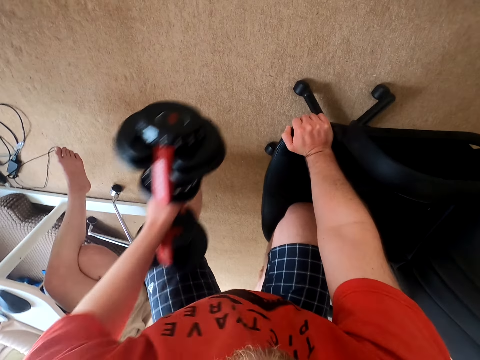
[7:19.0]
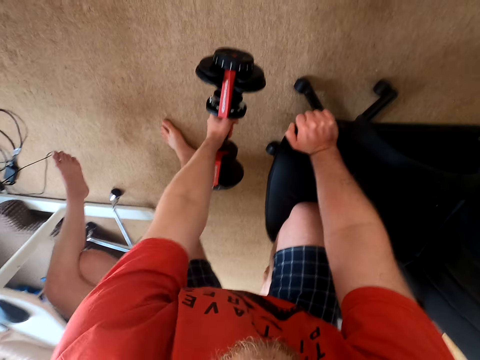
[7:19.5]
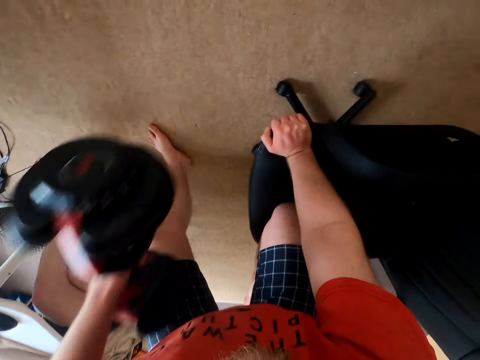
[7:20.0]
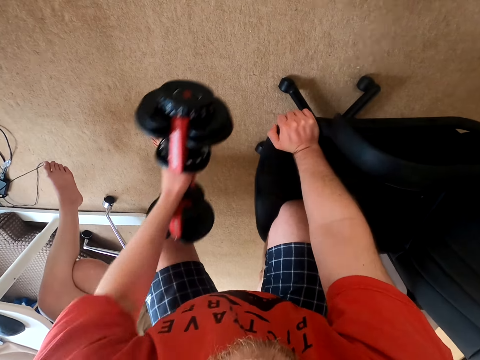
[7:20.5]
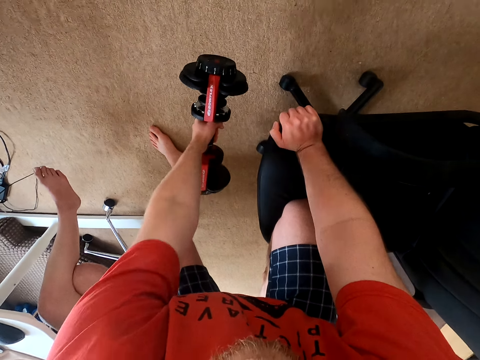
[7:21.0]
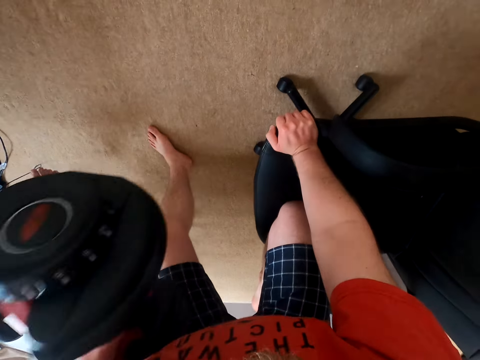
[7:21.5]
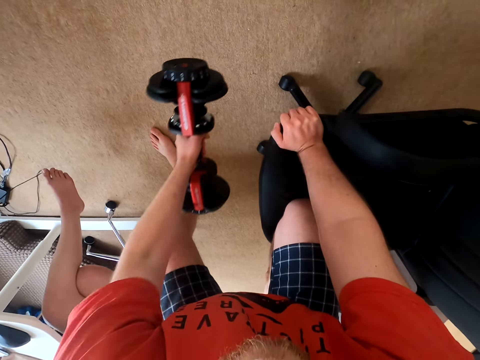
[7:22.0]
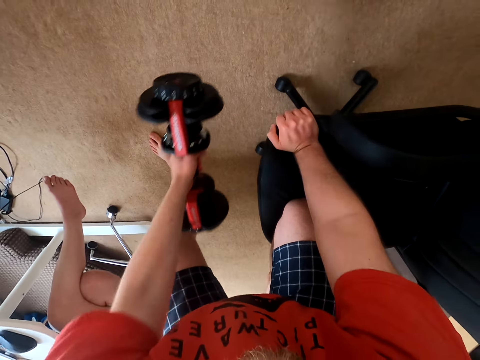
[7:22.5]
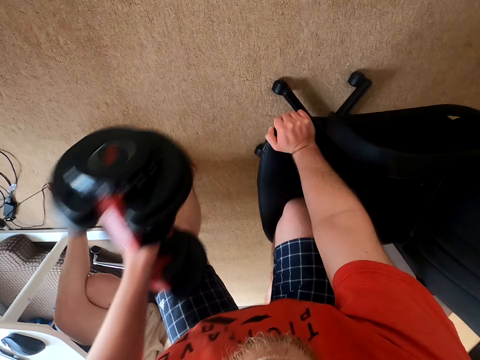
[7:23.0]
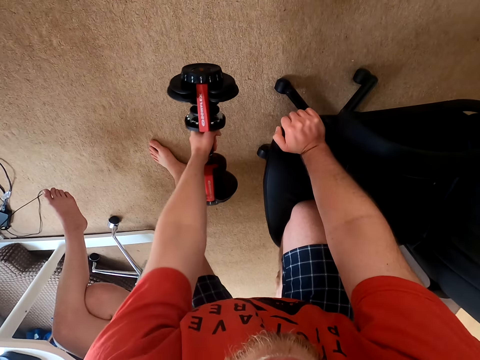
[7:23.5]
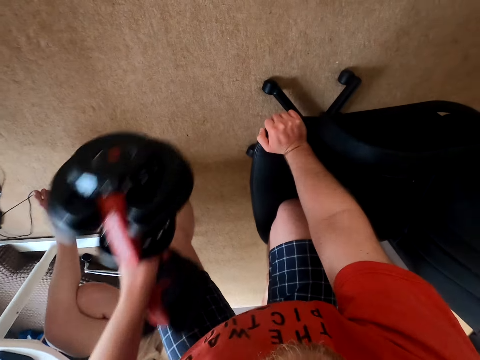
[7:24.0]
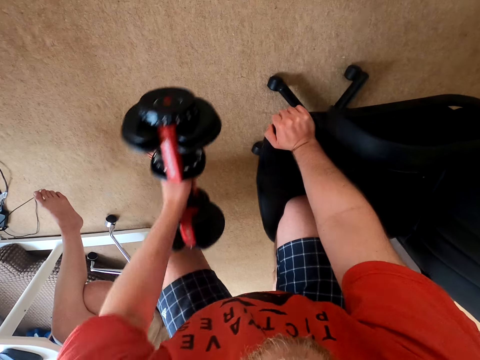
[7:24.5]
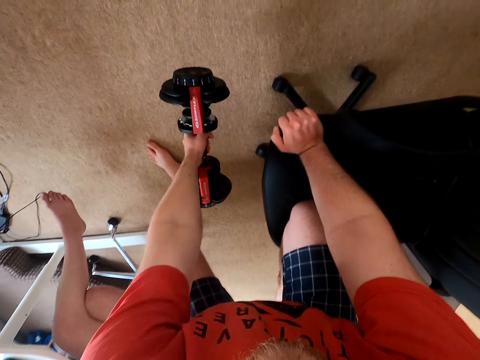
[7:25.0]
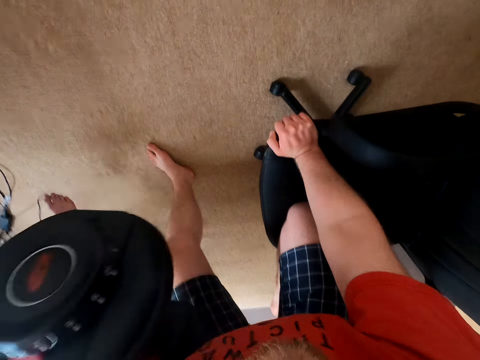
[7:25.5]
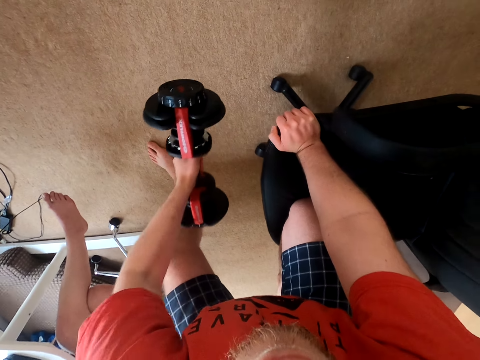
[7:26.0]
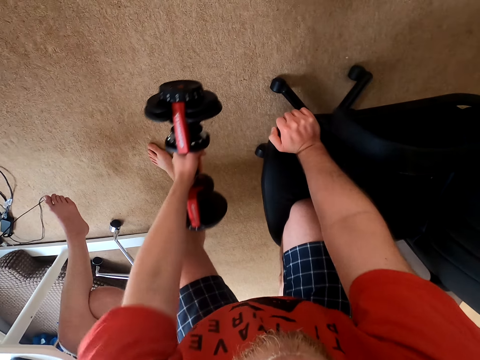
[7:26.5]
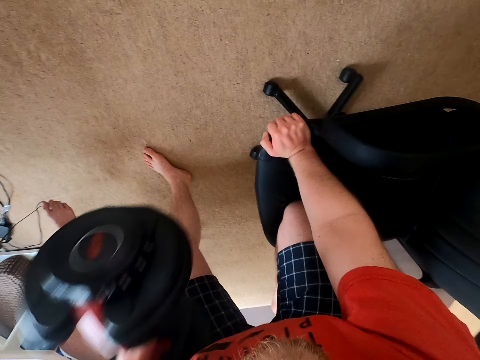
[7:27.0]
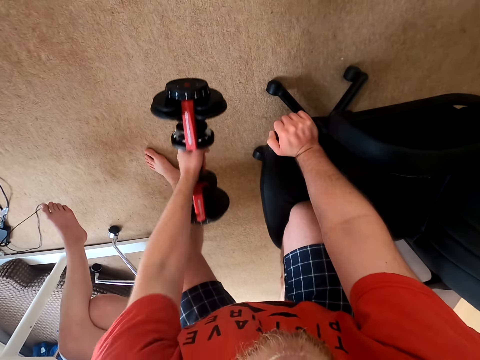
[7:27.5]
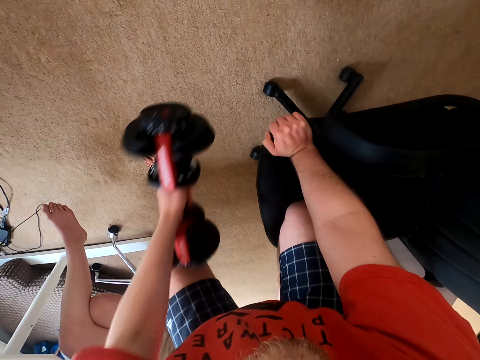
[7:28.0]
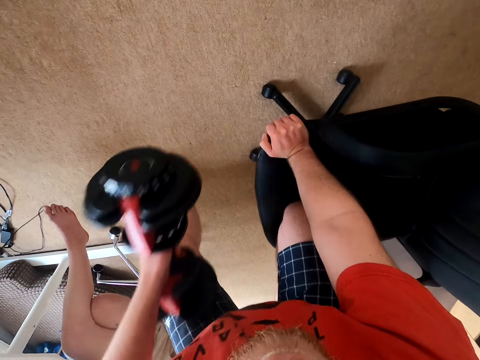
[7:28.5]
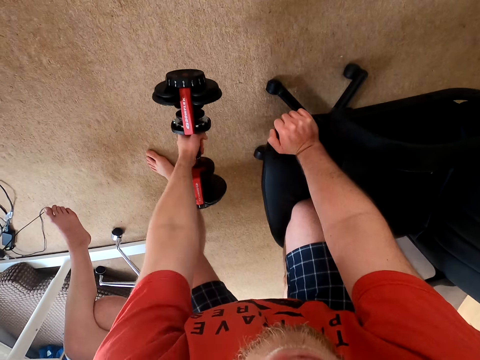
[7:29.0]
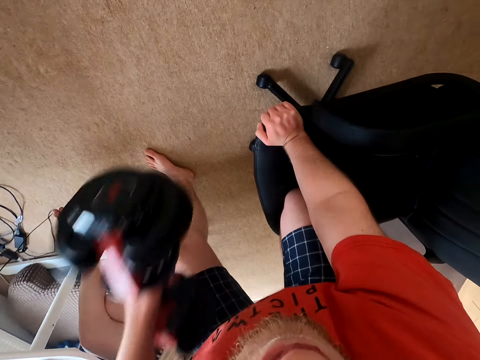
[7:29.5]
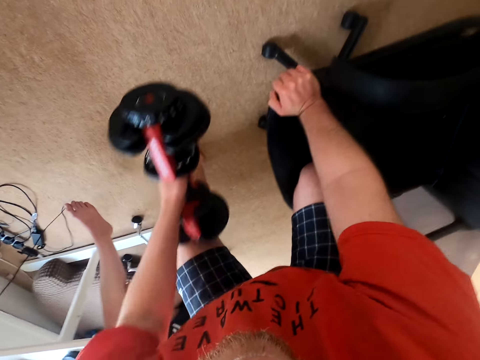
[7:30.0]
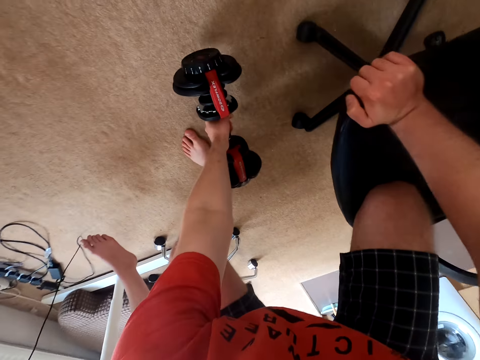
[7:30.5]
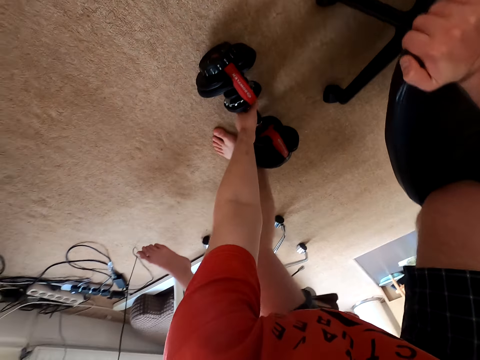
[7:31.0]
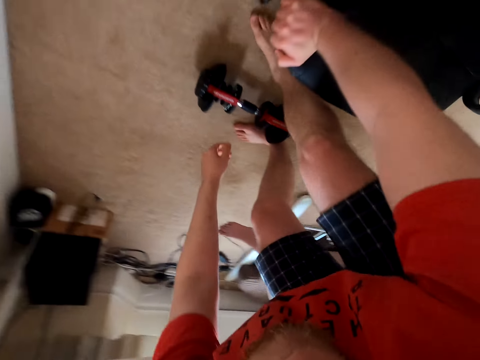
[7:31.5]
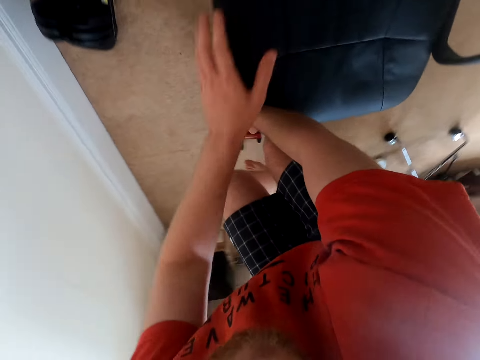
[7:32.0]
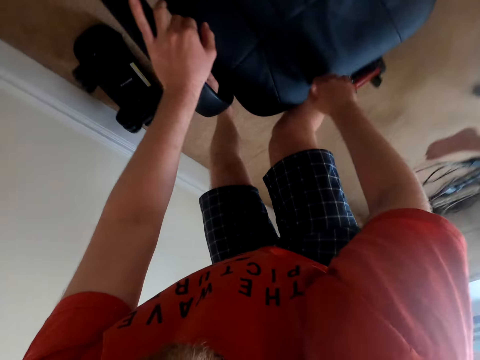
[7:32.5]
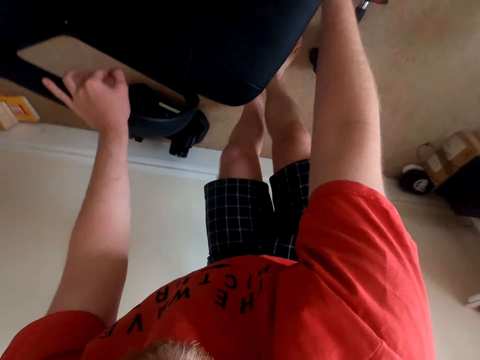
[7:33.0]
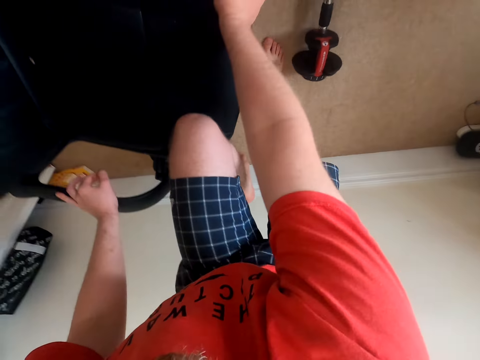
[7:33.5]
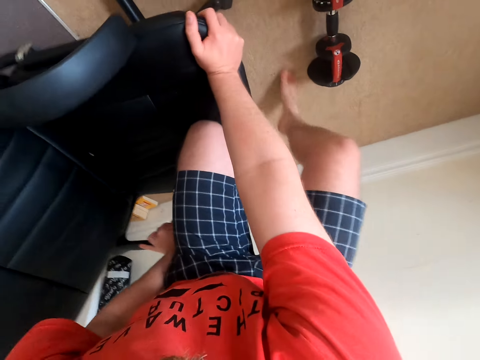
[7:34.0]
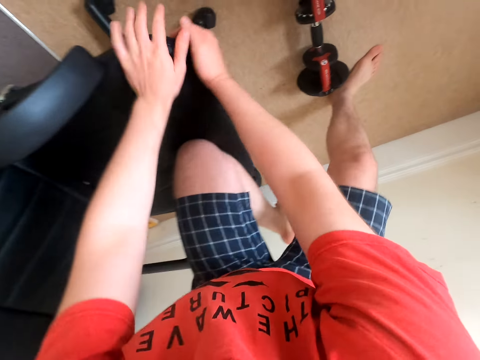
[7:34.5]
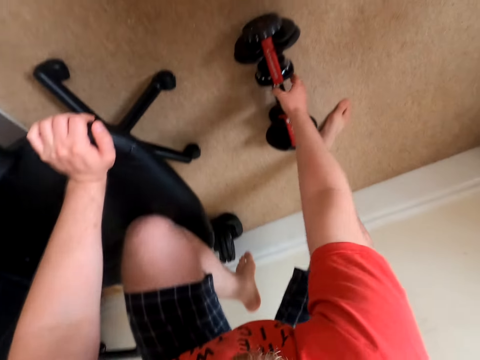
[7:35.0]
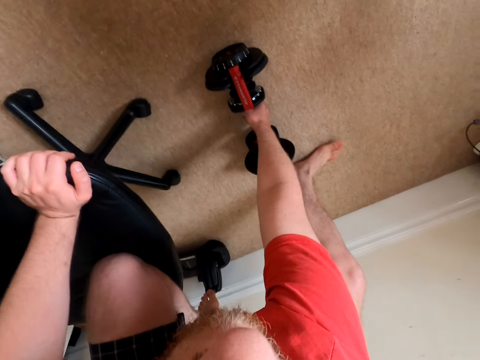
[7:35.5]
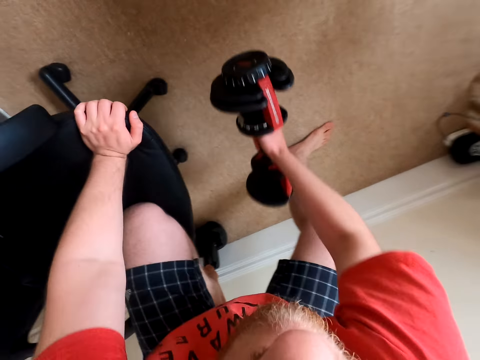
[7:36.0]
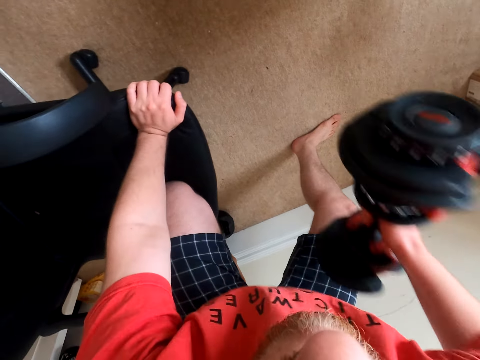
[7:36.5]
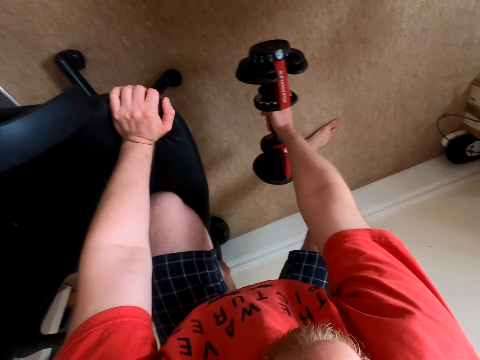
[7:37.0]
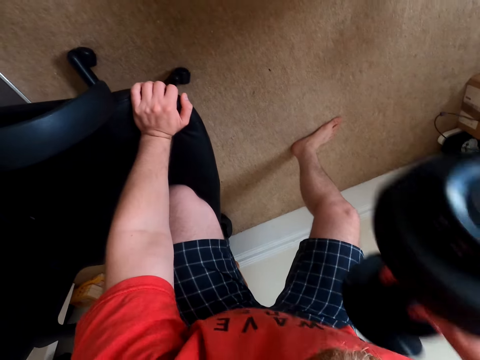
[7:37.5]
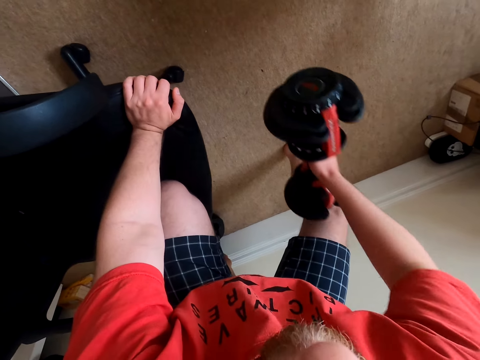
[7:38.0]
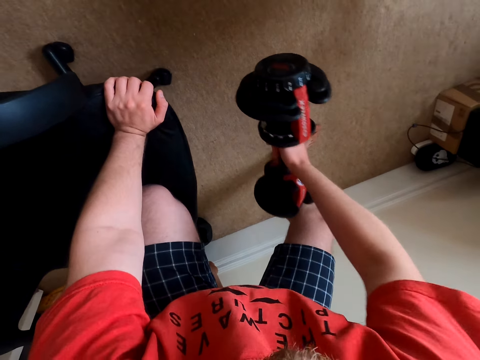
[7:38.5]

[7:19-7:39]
The camera wearer exercises with a dumbbell repeatedly. They turn around, kneel on the chair, and lift the dumbbell weight. They exercise with the dumbbell.

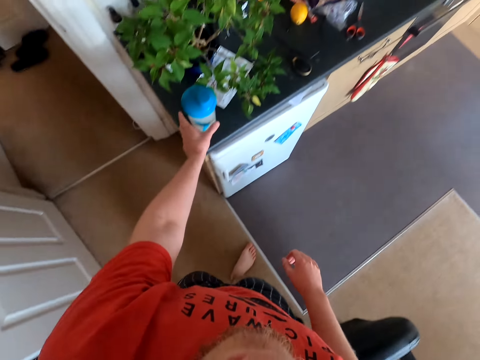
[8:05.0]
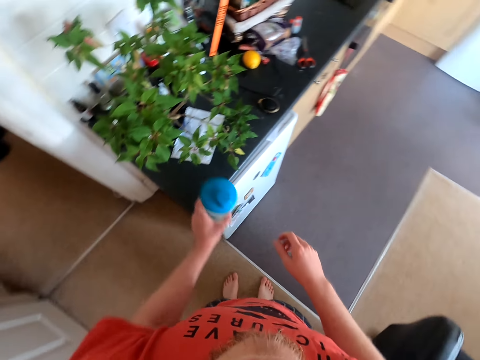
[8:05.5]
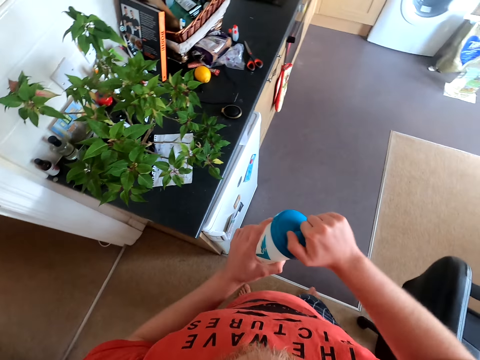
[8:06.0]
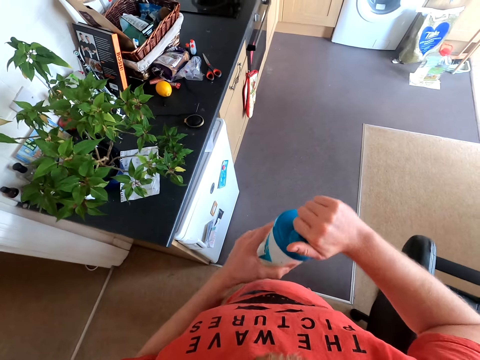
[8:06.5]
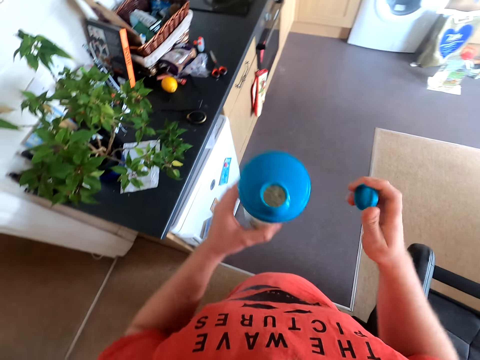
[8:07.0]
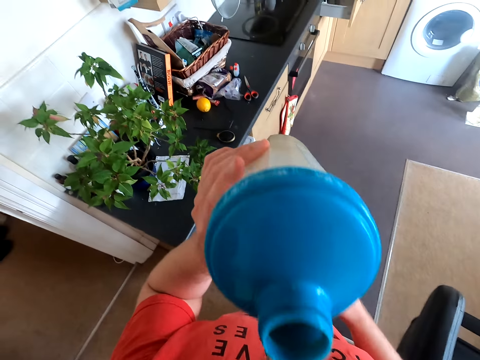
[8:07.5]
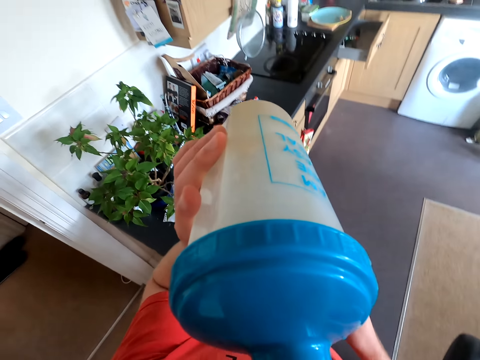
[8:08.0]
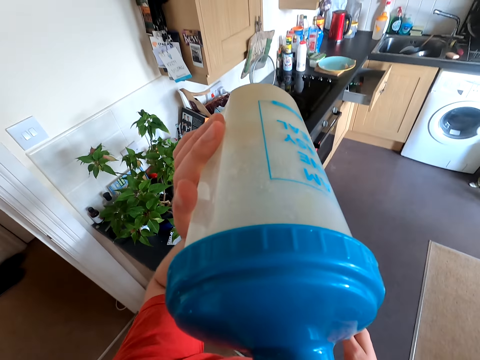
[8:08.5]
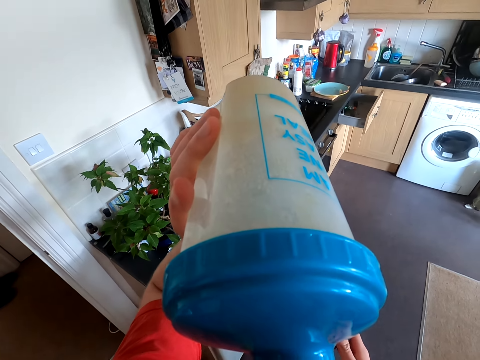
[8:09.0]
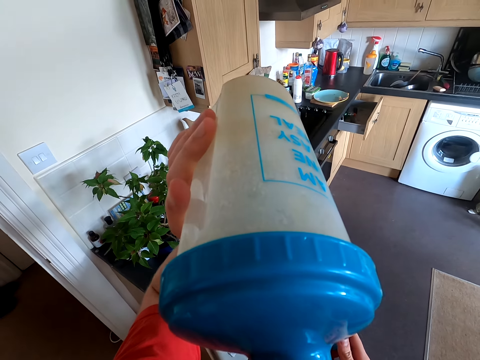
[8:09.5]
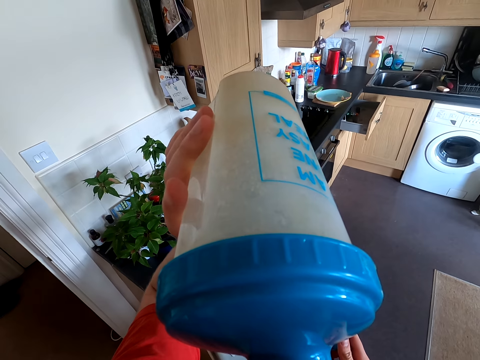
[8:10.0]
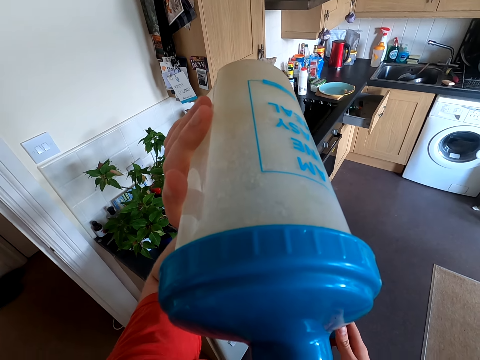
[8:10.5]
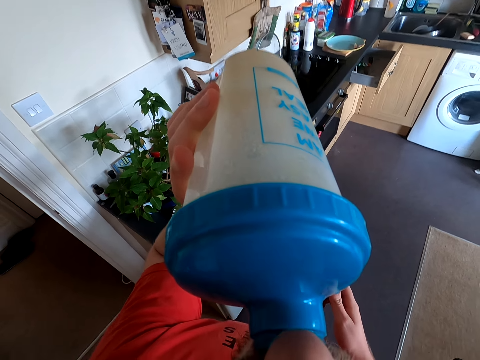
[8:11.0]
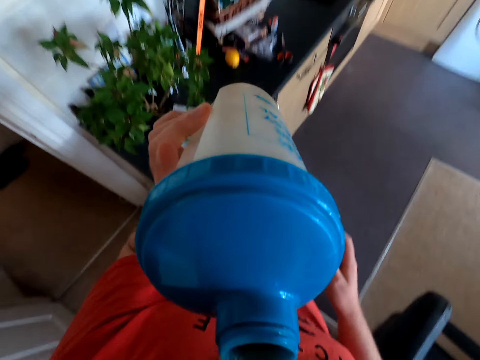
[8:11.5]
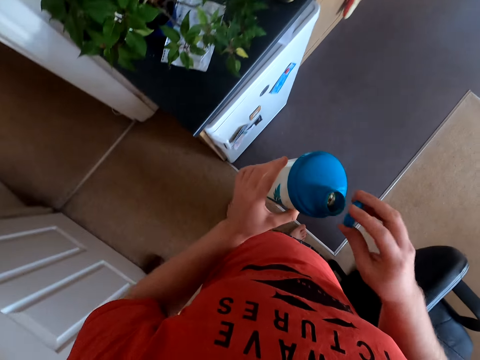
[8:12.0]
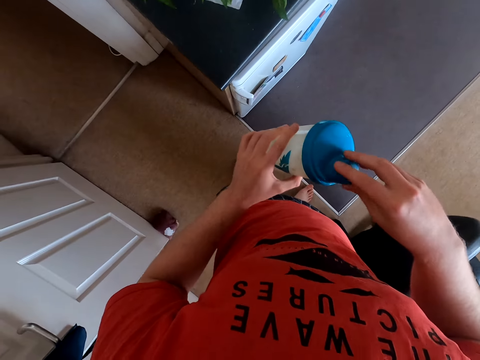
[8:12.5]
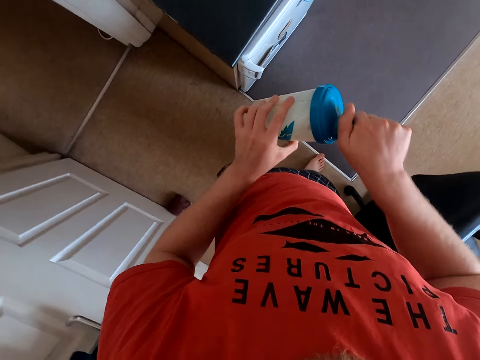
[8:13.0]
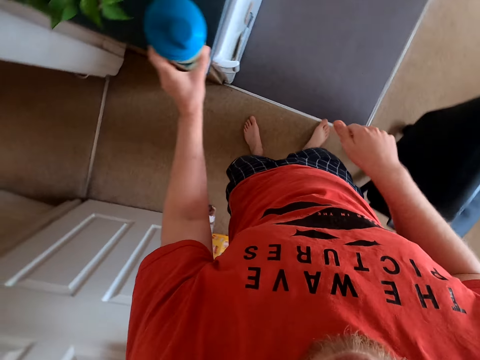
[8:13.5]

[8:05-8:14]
The camera wearer grabs a water cup. They open the water cup. They drink water. They close the water cup.
